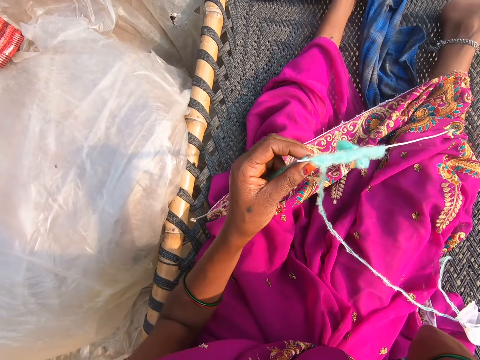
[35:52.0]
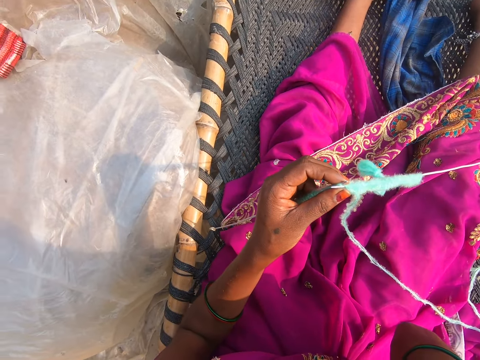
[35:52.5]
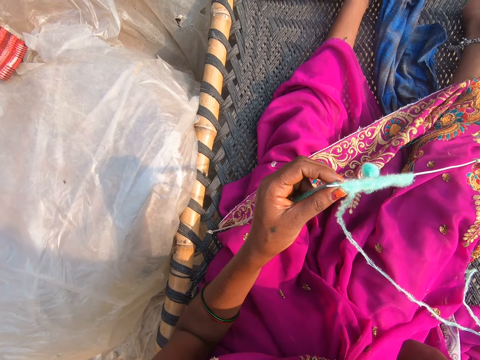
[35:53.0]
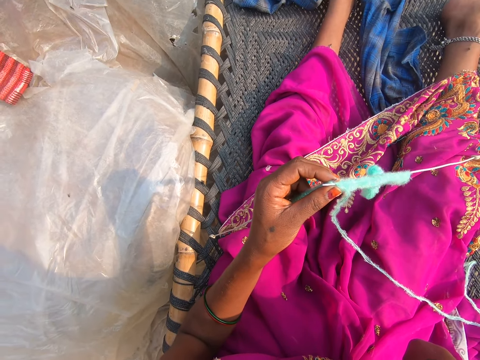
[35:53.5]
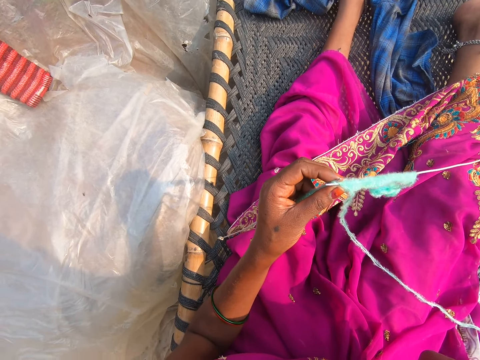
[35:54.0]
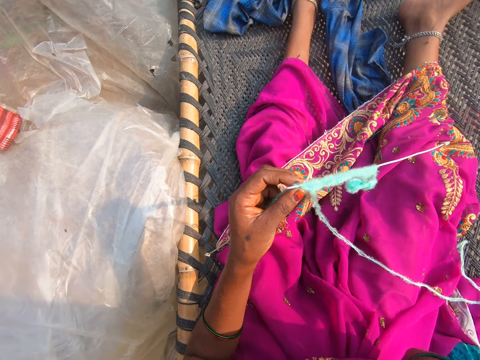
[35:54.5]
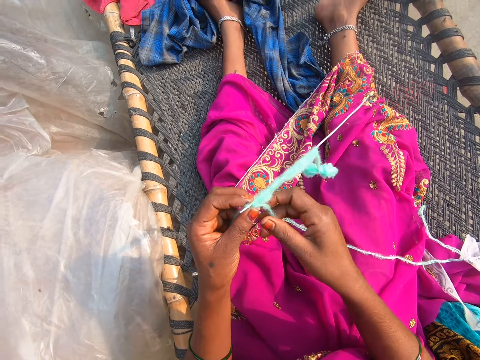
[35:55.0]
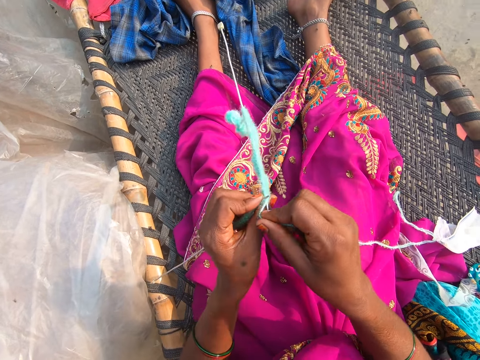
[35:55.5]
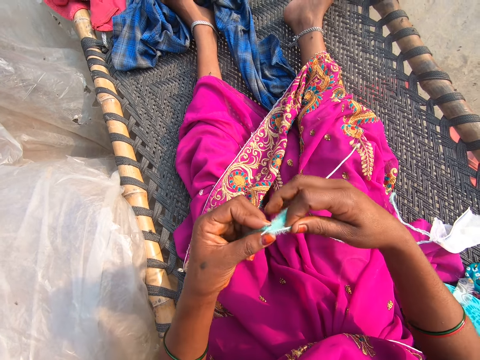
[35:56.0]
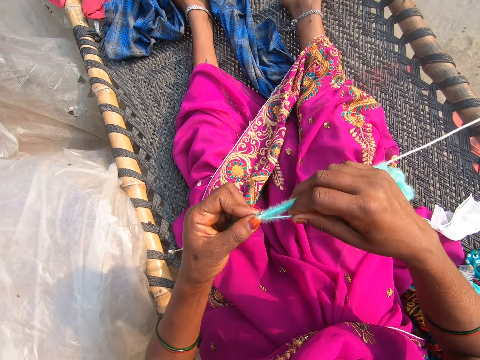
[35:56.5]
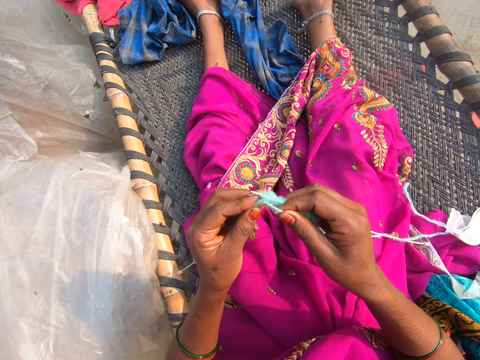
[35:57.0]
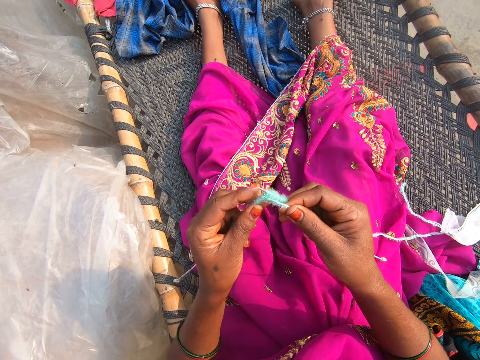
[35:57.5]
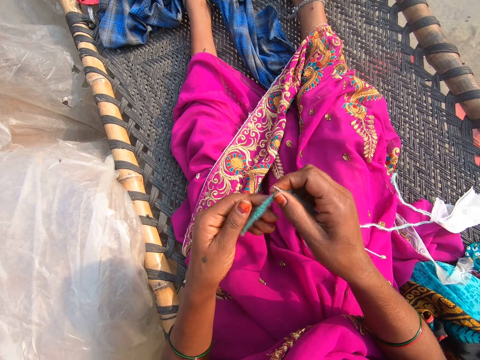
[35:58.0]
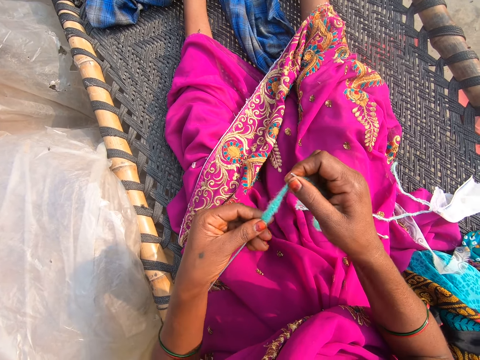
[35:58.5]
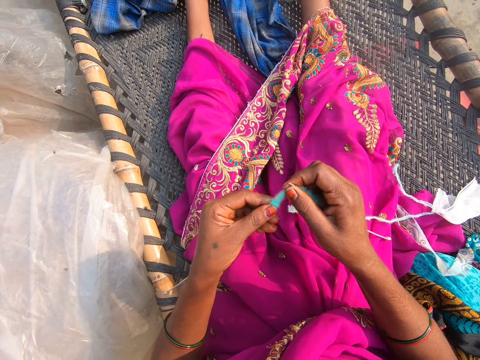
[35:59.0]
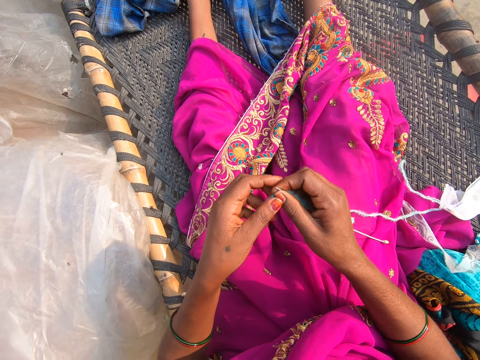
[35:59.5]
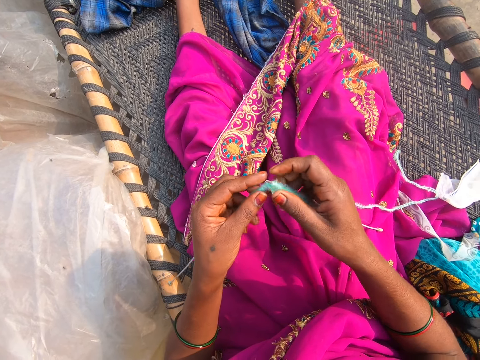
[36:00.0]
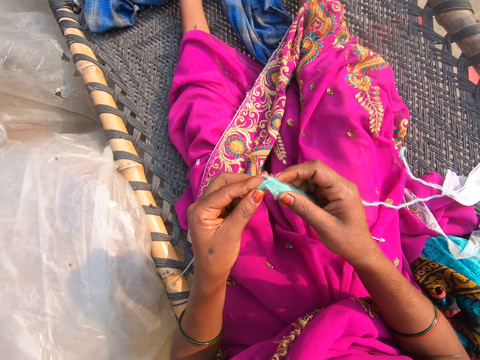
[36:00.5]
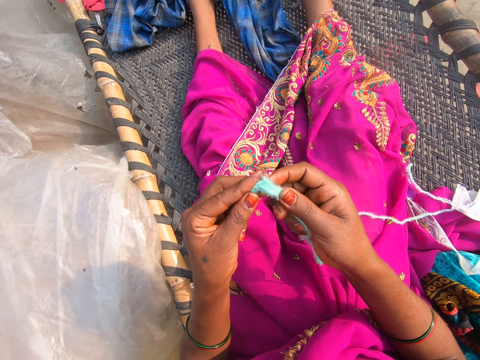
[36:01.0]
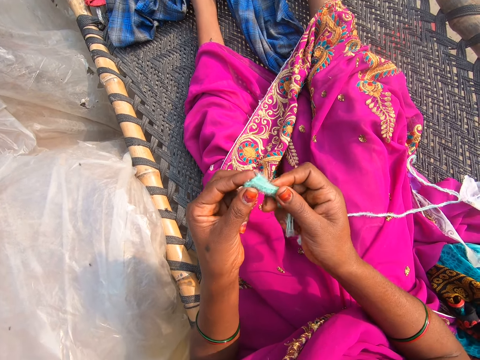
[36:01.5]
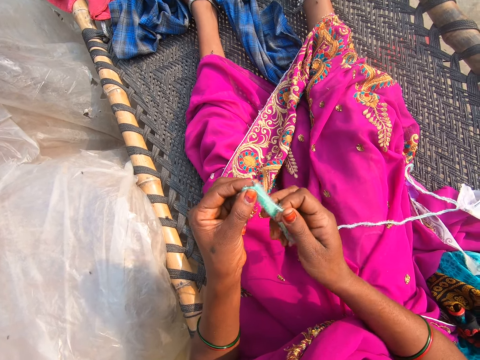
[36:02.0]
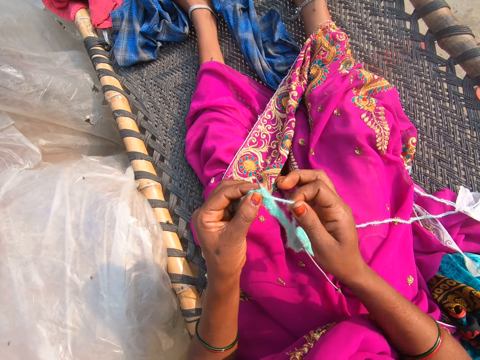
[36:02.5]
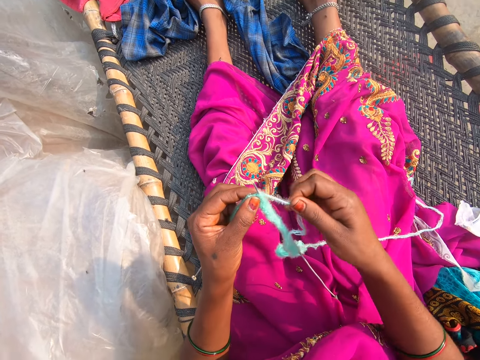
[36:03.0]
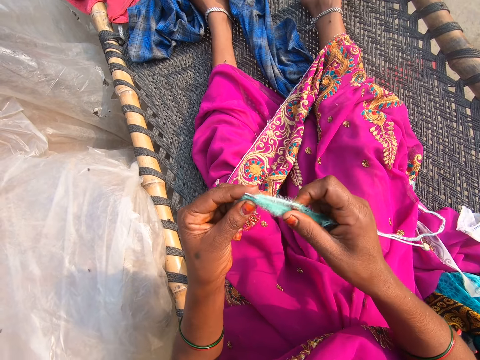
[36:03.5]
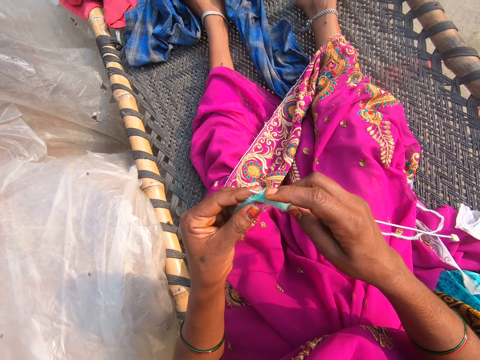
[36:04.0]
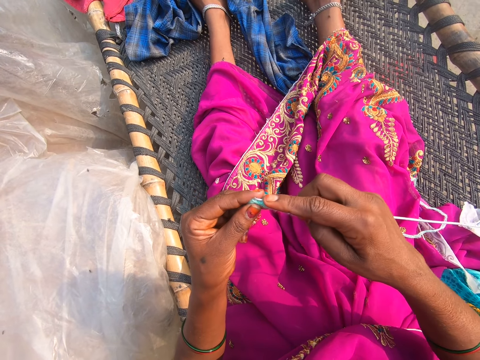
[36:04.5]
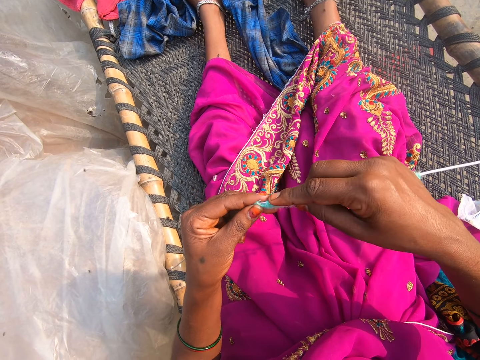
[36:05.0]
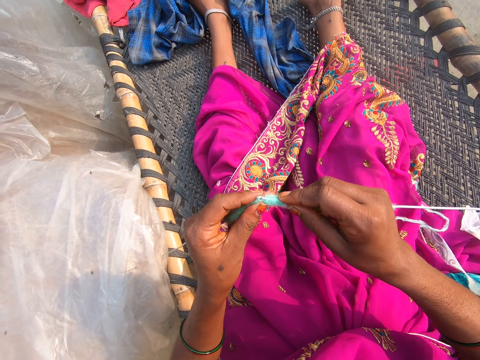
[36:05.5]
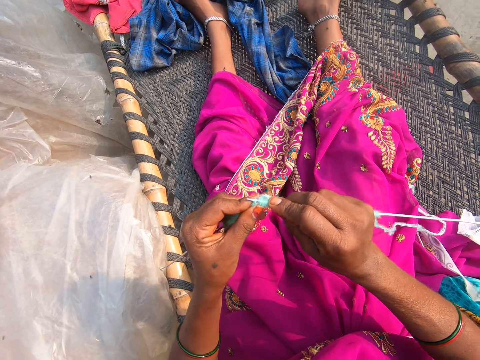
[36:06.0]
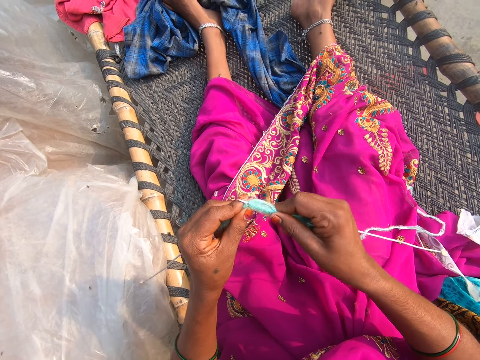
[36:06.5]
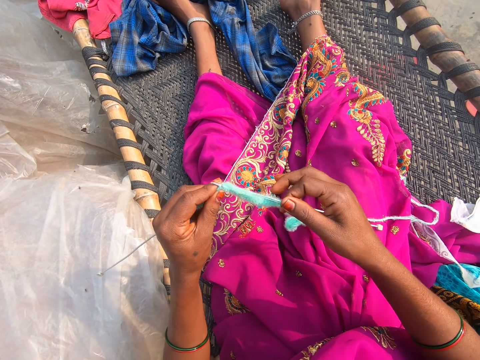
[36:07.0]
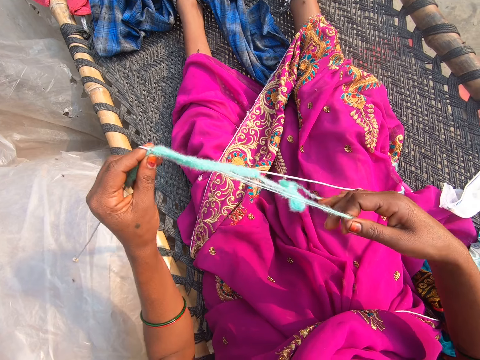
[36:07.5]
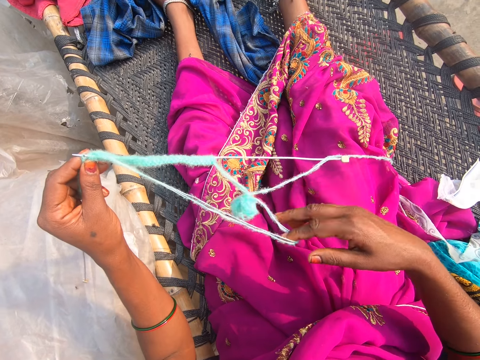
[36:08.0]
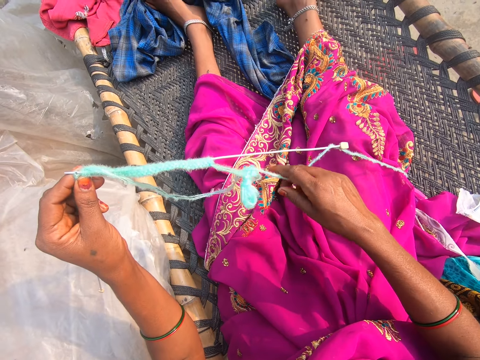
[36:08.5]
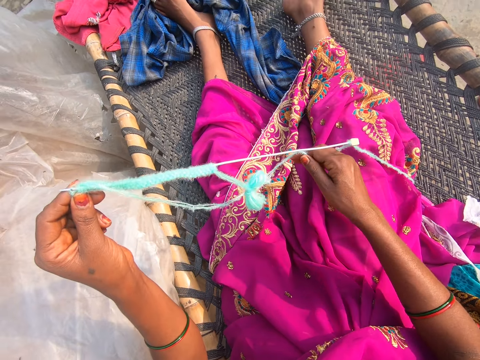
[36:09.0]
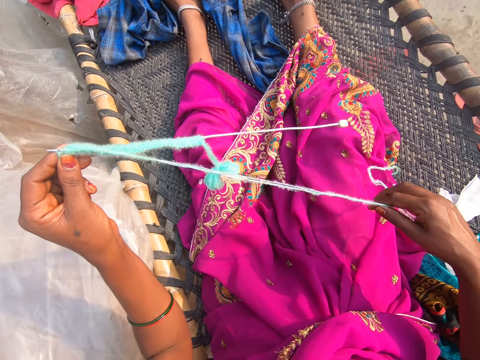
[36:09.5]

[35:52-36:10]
The camera wearer knits. They converse. They knit. They pull the thread.

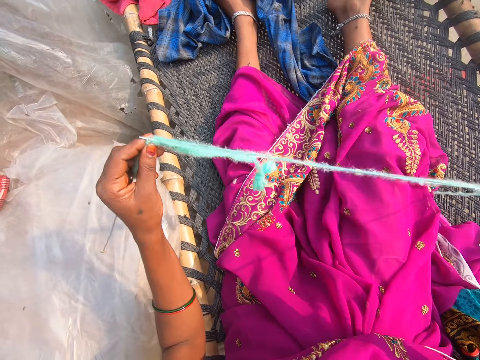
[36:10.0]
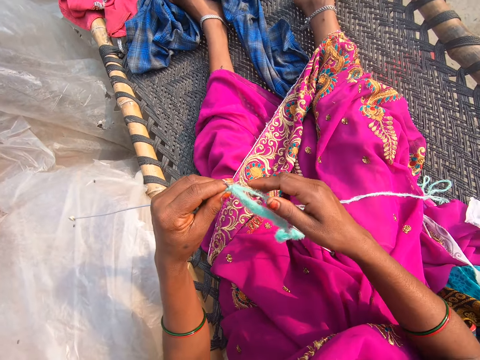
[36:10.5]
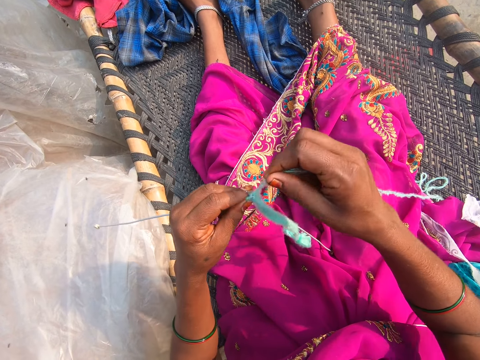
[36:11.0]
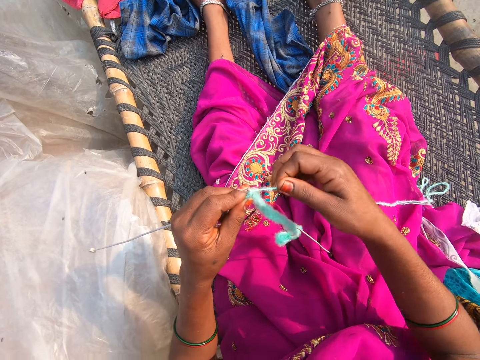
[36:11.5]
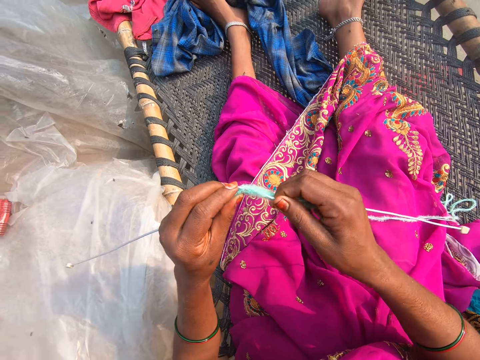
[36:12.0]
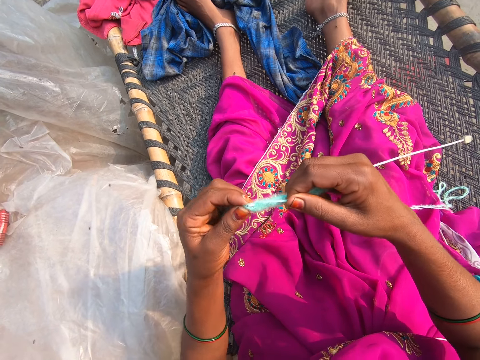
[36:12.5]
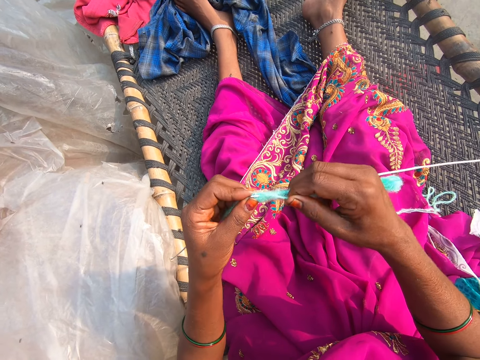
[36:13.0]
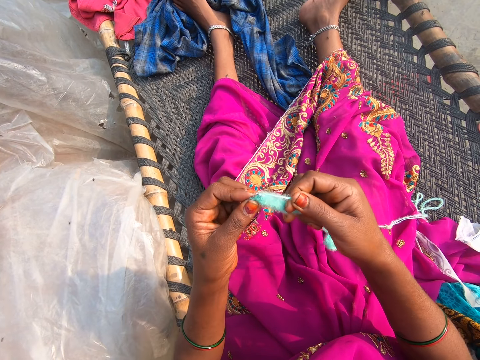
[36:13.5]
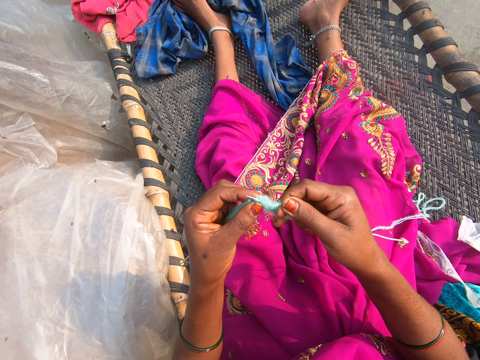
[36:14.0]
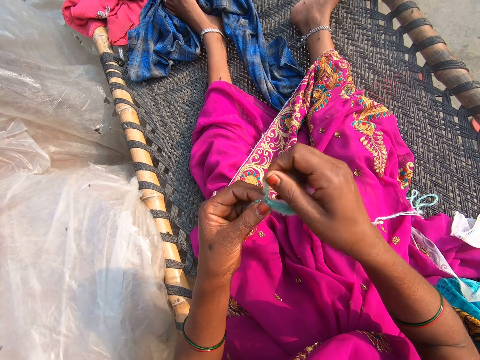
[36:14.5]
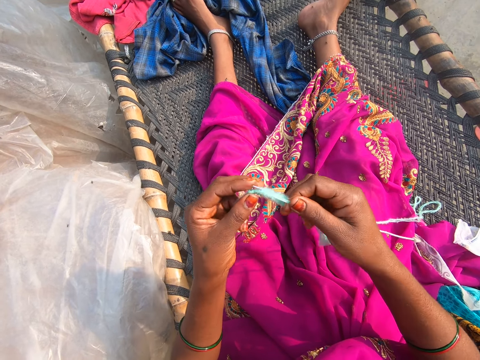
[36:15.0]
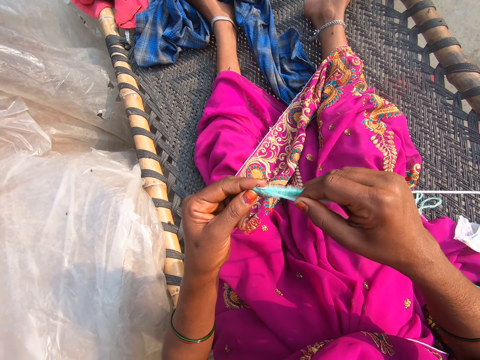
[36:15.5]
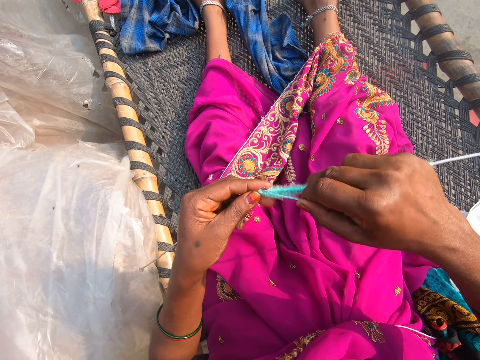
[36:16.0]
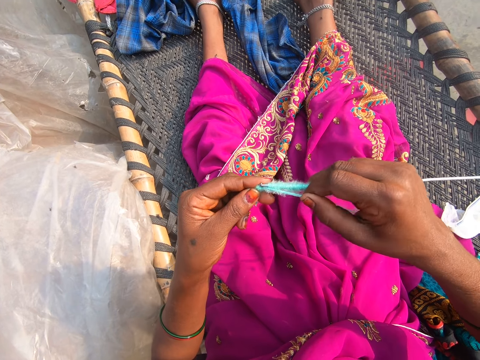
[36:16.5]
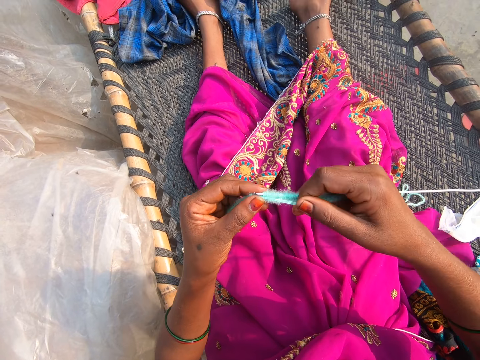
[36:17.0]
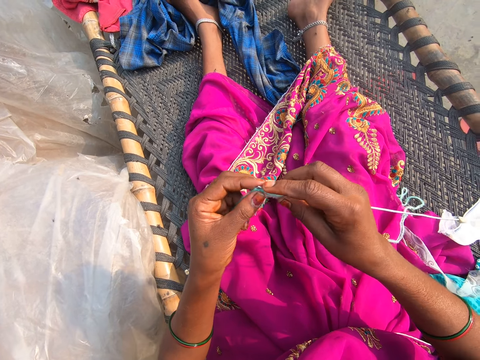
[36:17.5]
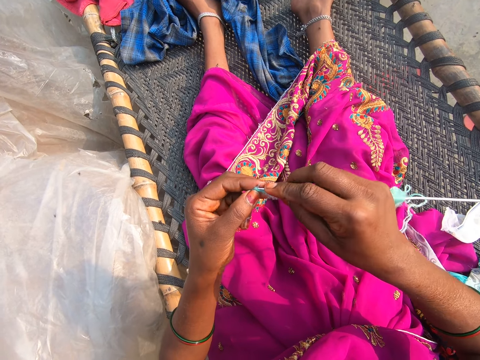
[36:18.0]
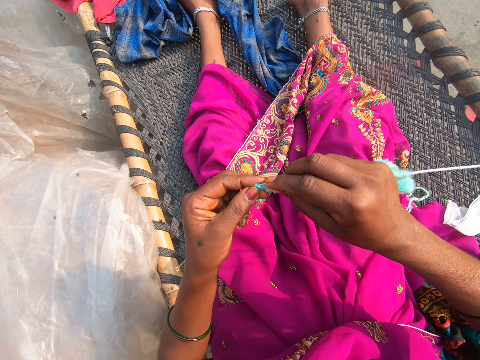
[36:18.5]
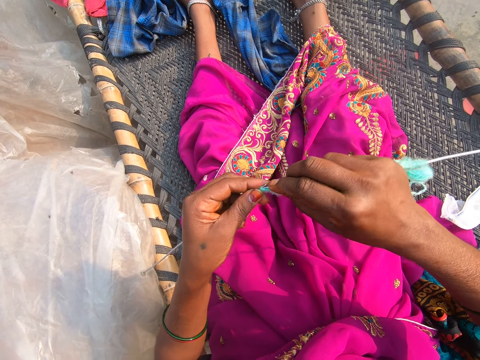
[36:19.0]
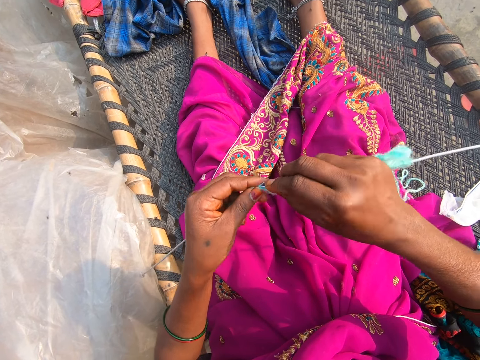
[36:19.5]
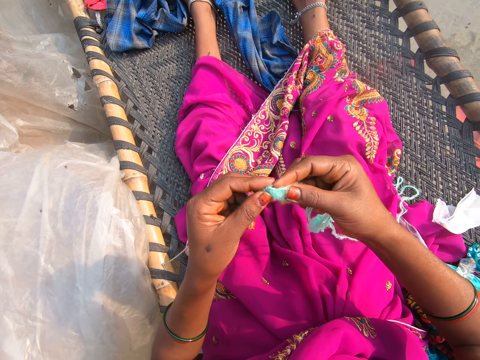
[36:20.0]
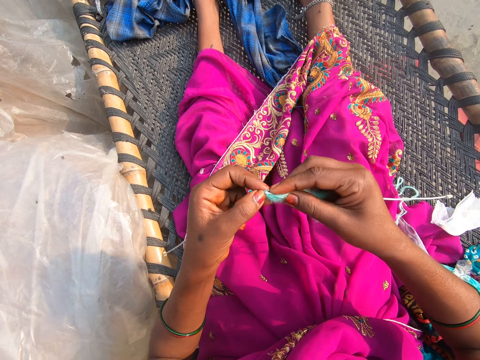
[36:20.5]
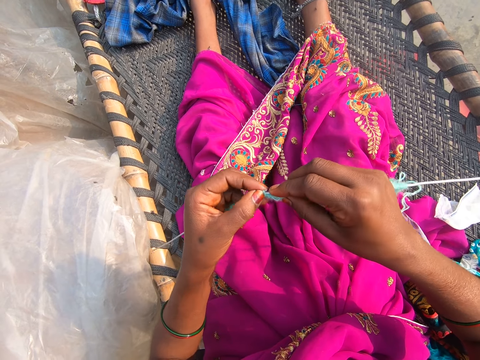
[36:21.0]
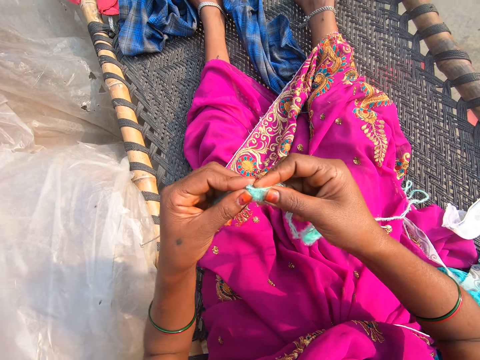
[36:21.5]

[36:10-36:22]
The camera wearer converses. They knit.
